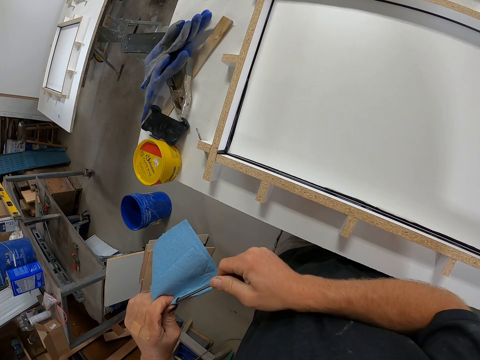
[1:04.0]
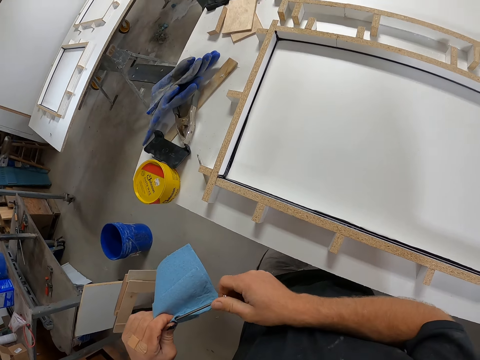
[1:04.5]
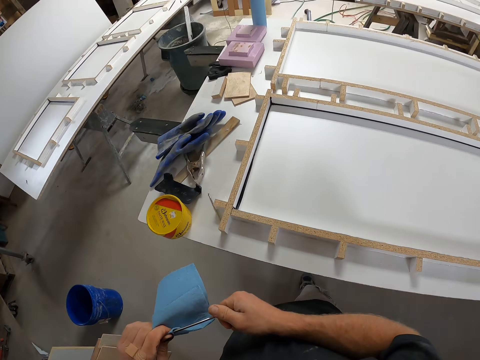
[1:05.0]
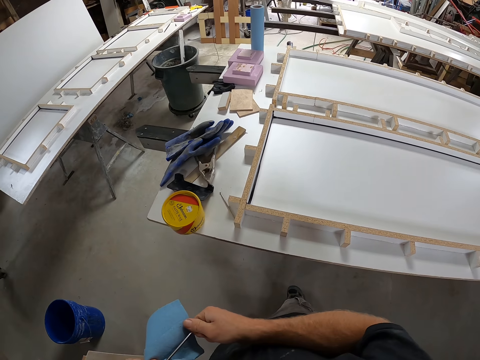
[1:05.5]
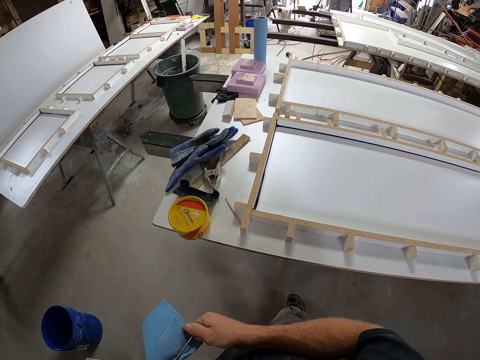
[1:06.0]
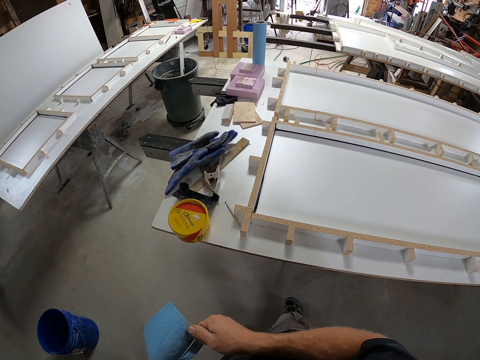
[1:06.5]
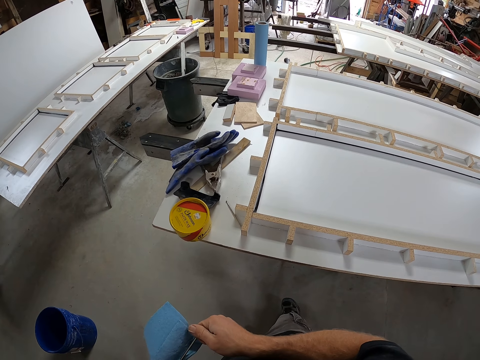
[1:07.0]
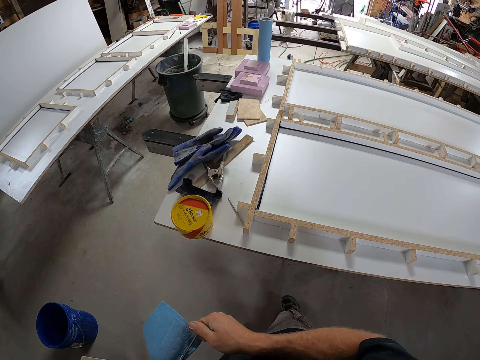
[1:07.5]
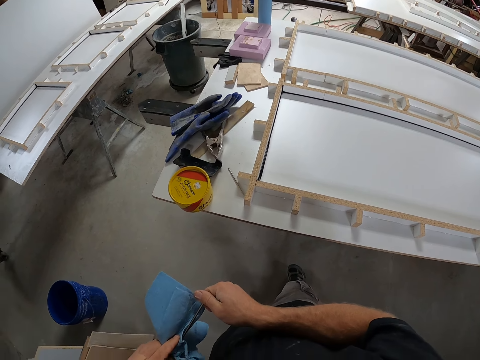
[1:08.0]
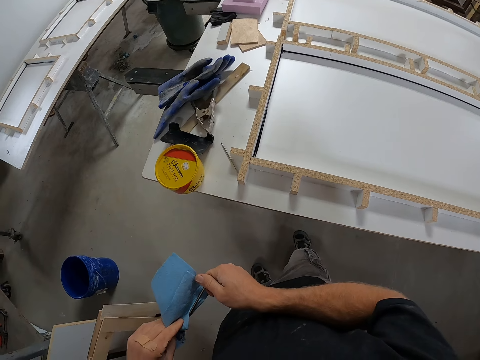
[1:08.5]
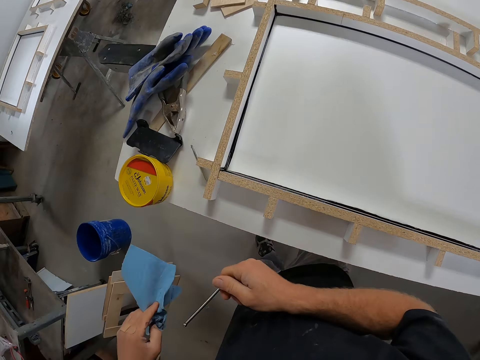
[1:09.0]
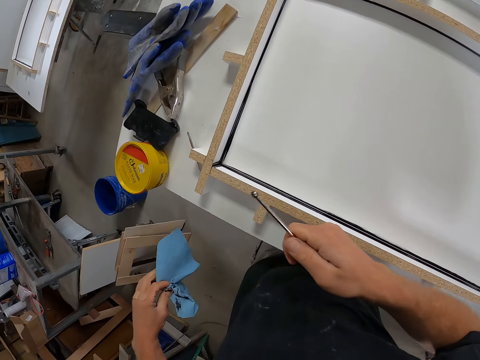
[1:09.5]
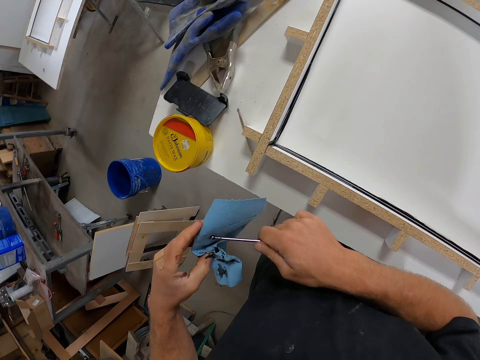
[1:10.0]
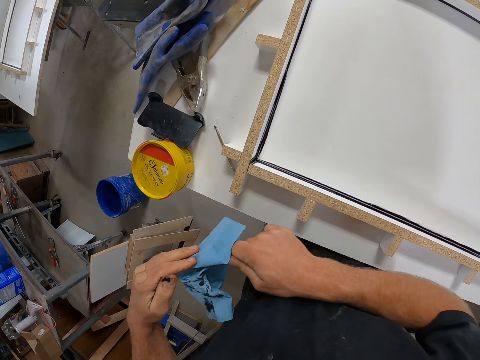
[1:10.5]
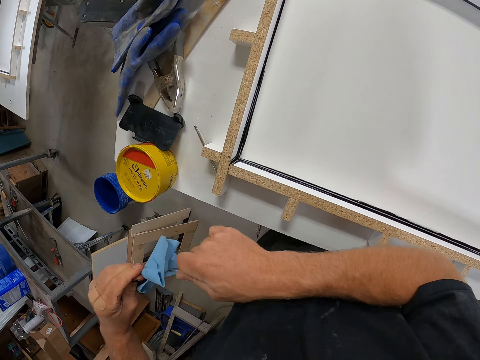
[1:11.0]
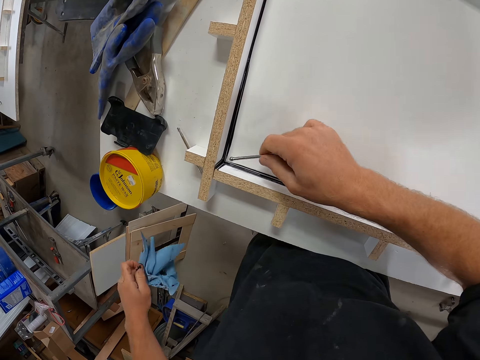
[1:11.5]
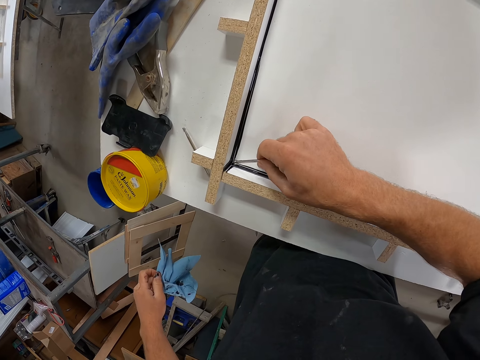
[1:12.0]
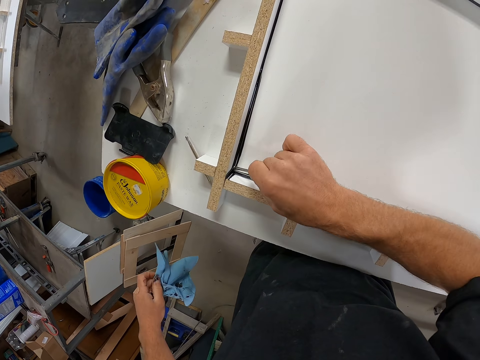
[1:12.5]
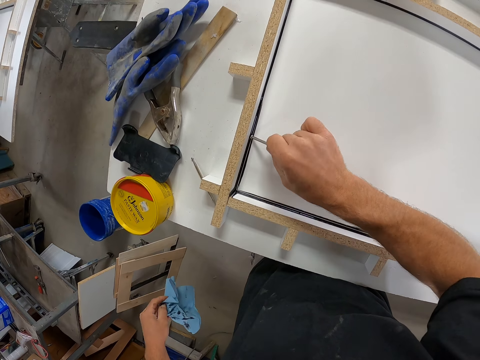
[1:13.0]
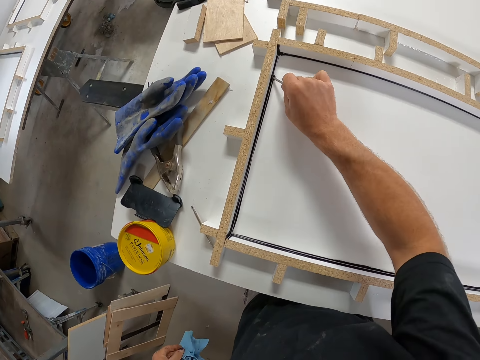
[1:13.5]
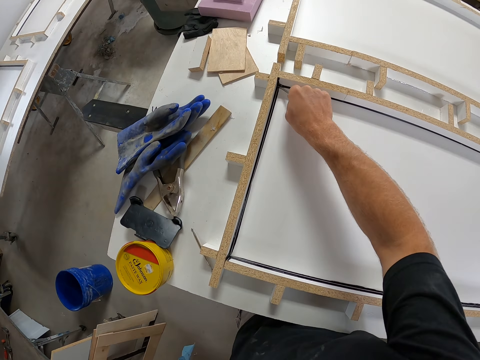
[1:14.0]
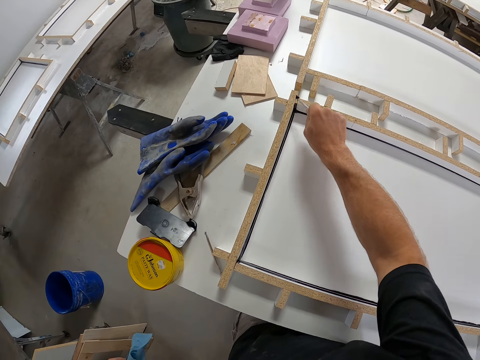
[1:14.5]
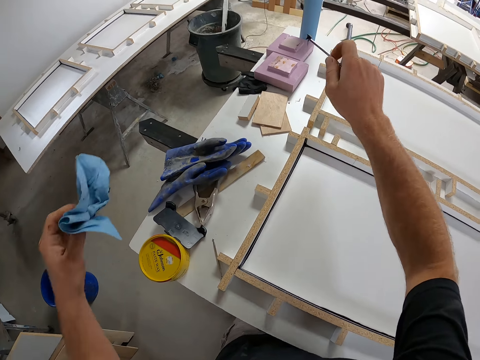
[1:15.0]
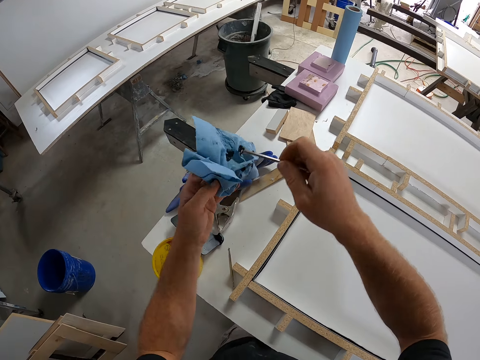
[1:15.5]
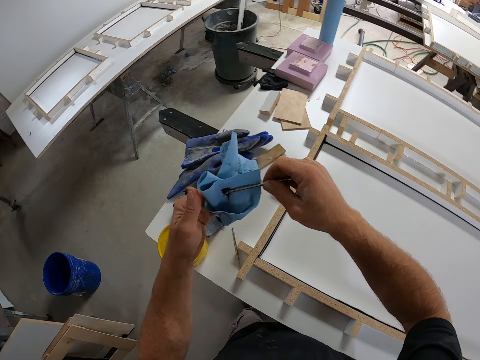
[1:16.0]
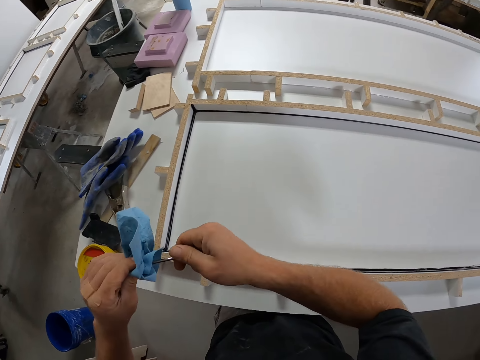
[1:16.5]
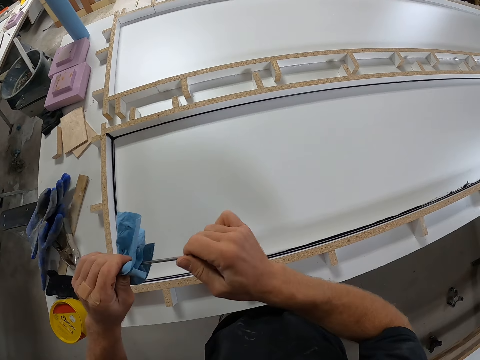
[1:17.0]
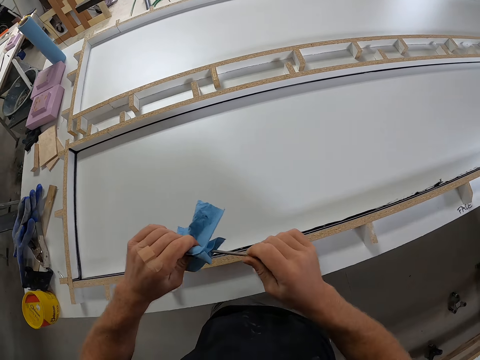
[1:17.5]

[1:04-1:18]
The camera wearer stares at the floor. He moves his hand forwards. He moves his hand towards the tissue paper. He wipes the pin or iron with the tissue paper. He moves his hand forwards. He wipes the excess adhesive or sealant with the pin. He packs the excess sealant with the iron from the table. He raises up his hands. He moves his hand towards the tissue paper. He wipes the pin with the tissue paper.

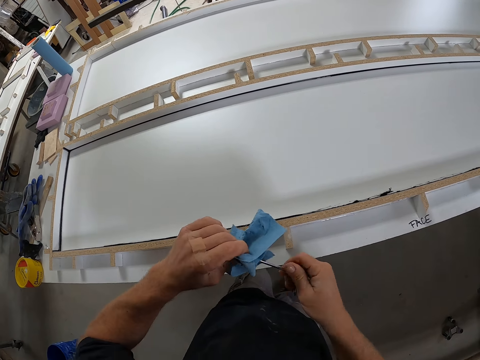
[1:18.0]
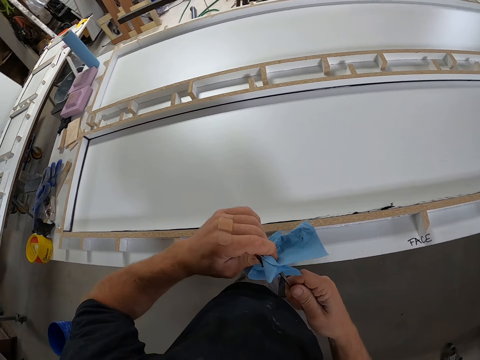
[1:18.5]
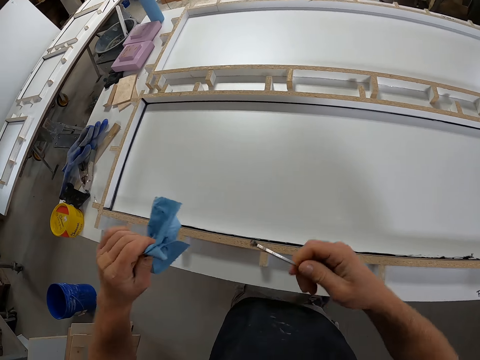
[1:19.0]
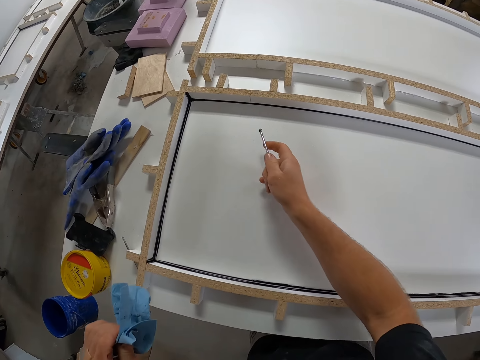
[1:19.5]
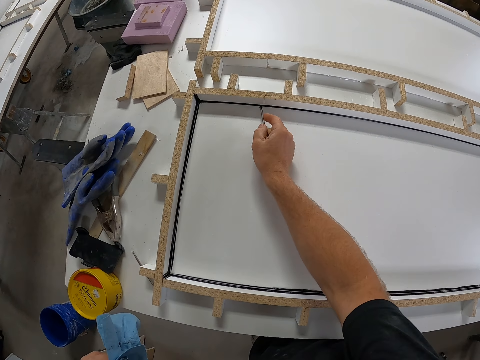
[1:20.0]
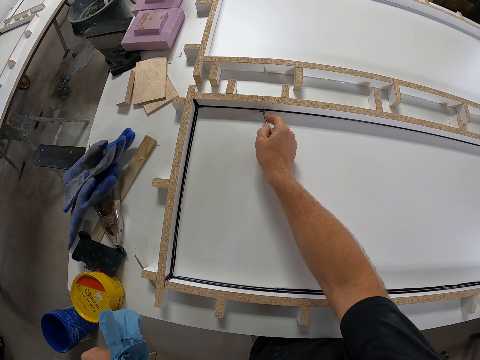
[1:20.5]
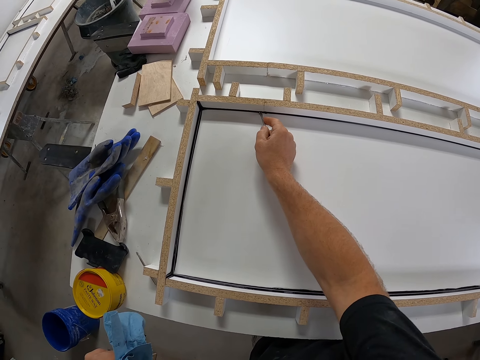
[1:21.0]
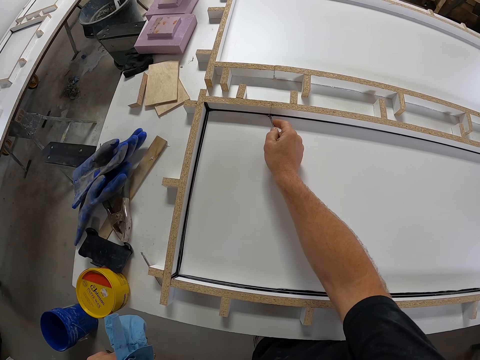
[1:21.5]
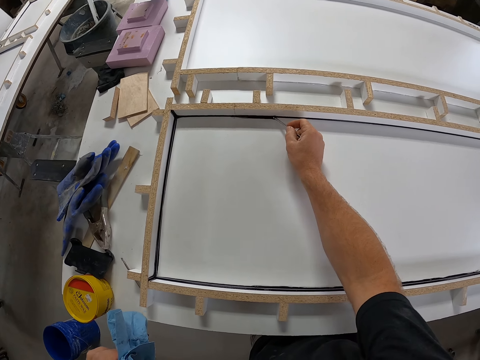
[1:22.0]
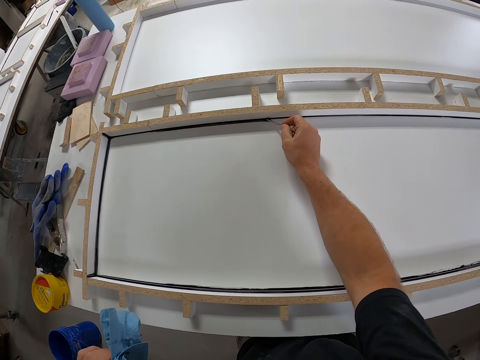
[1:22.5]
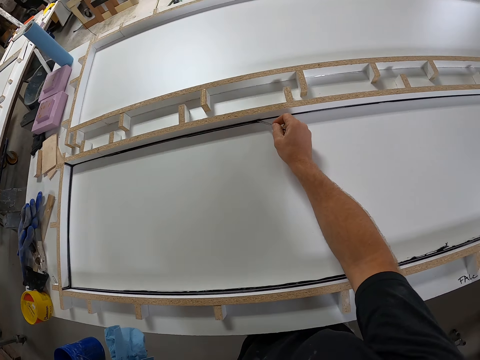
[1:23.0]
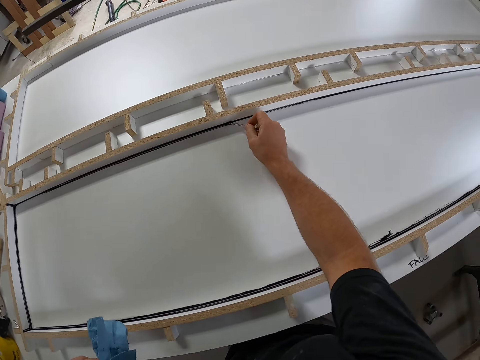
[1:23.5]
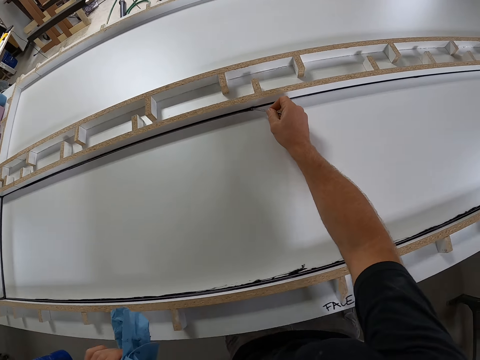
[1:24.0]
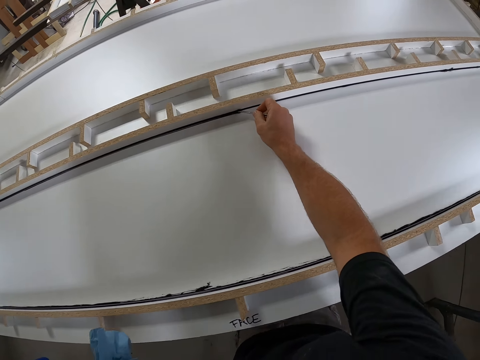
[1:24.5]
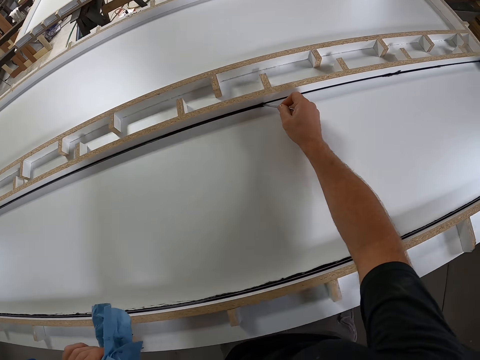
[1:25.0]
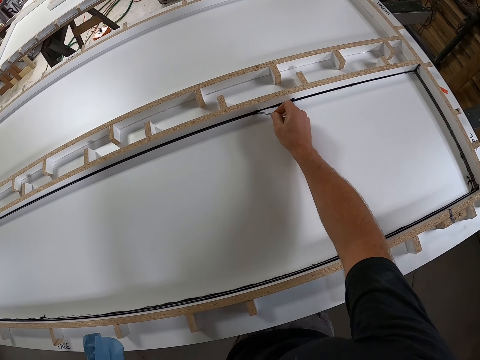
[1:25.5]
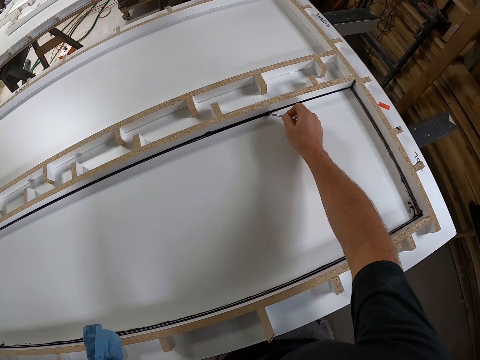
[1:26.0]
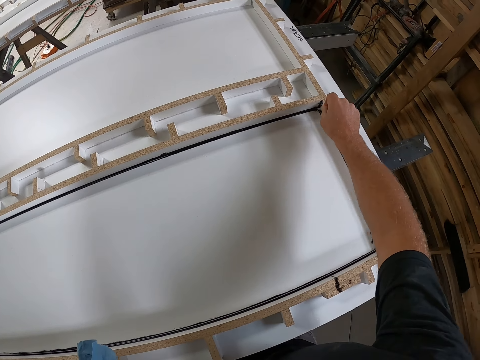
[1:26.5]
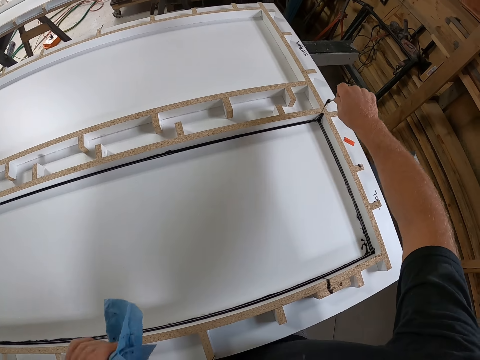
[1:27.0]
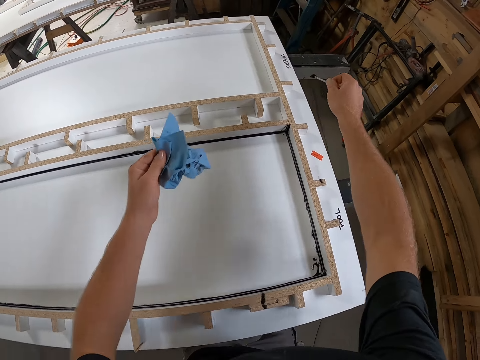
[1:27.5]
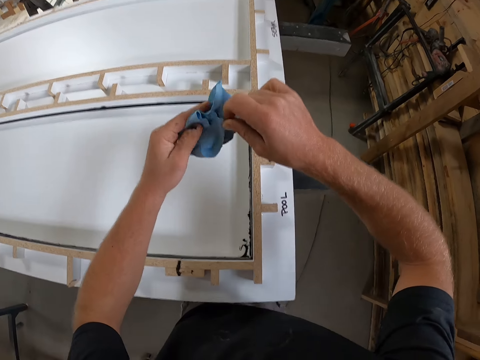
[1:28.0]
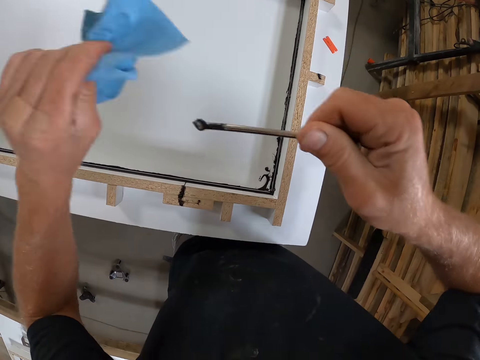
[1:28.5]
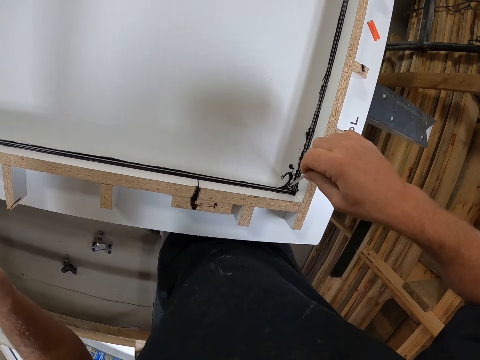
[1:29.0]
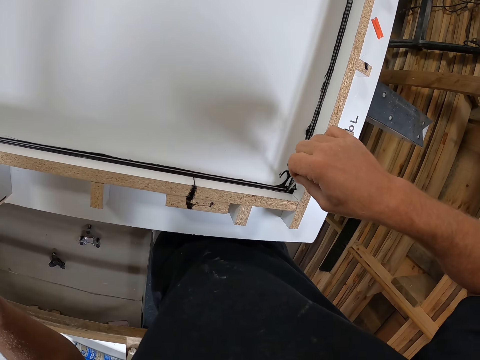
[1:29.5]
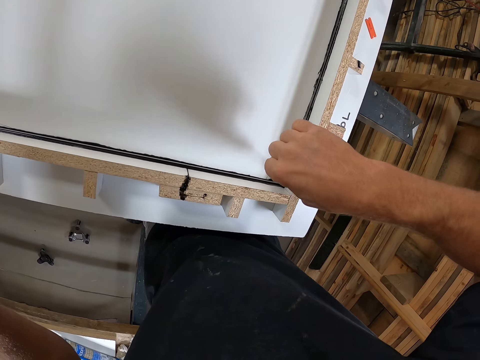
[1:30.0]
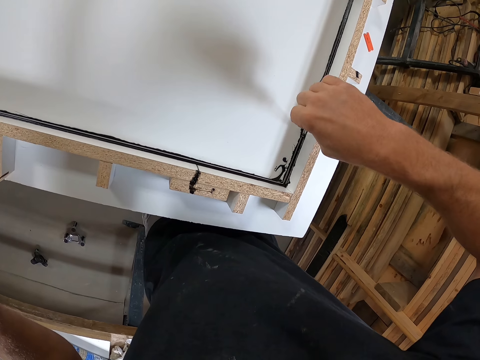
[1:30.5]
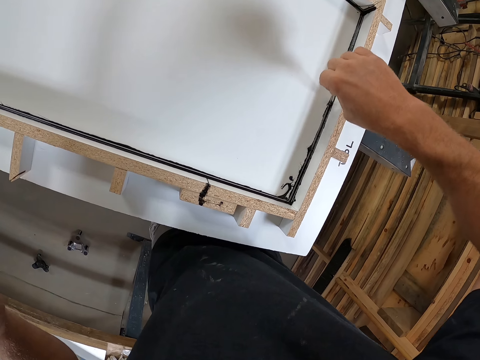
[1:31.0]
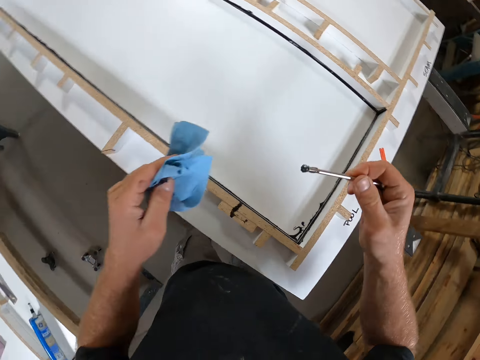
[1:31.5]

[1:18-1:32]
The camera wearer moves his hand forwards. He wipes the excess adhesive or sealant with the pin or iron. He packs the excess sealant with the iron from the table. He moves his hand forwards. He moves his hand towards the tissue paper. He wipes the pin with the tissue paper. He moves his hand forwards. He wipes the excess adhesive with the pin. He packs the excess sealant with the iron from the table.
